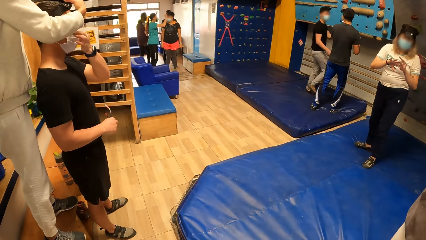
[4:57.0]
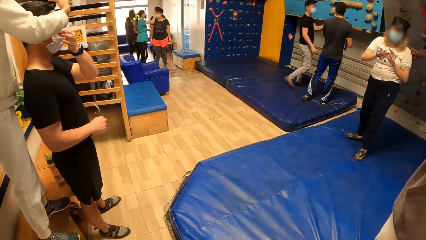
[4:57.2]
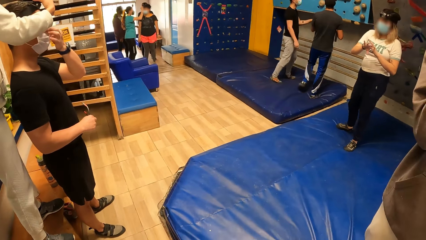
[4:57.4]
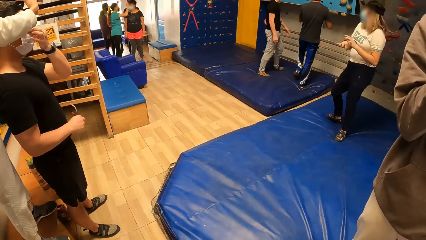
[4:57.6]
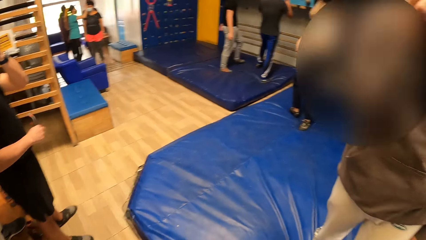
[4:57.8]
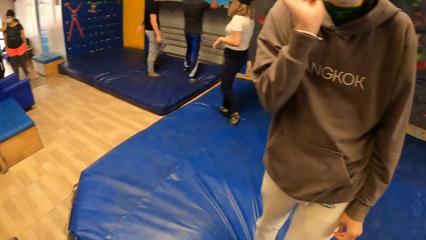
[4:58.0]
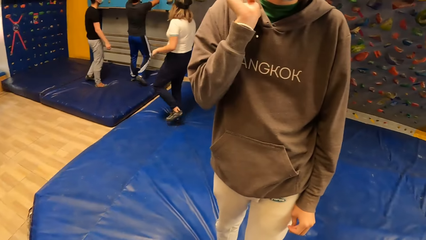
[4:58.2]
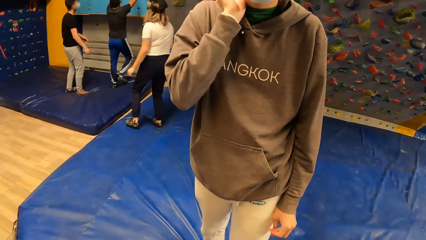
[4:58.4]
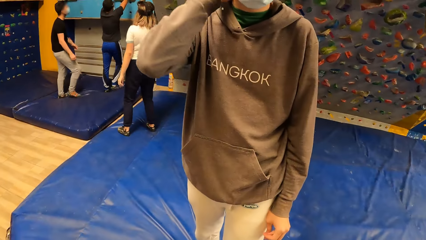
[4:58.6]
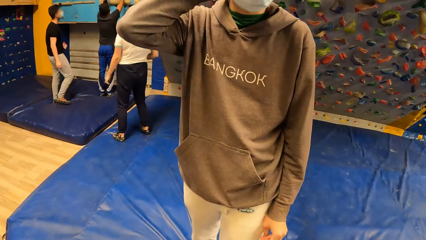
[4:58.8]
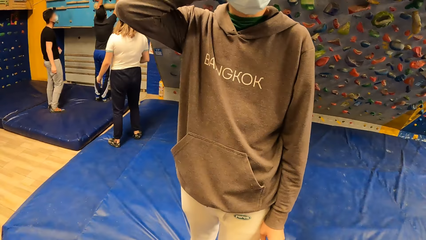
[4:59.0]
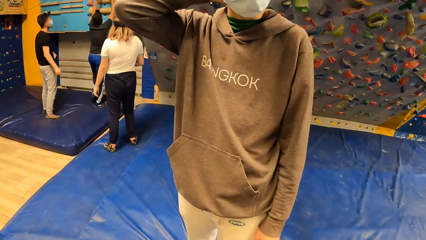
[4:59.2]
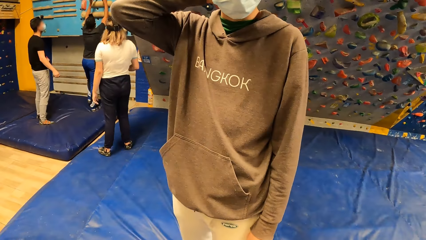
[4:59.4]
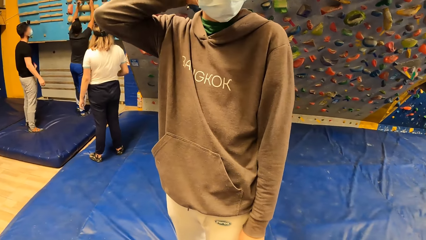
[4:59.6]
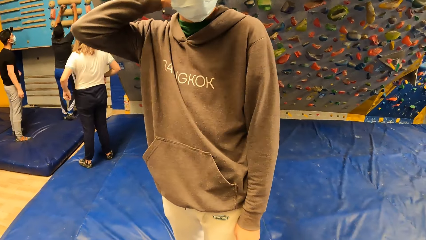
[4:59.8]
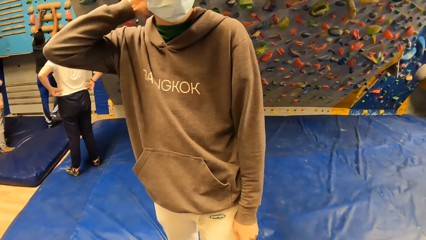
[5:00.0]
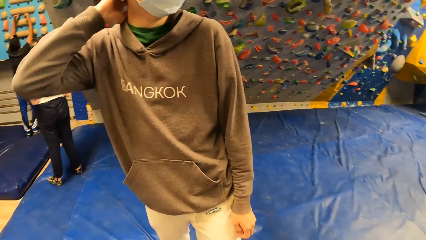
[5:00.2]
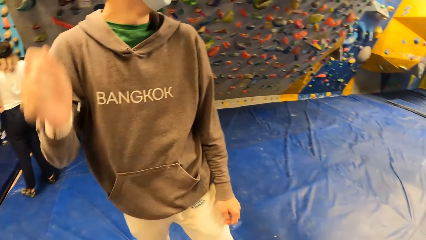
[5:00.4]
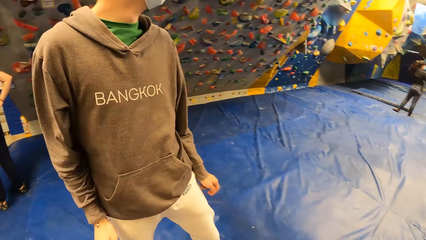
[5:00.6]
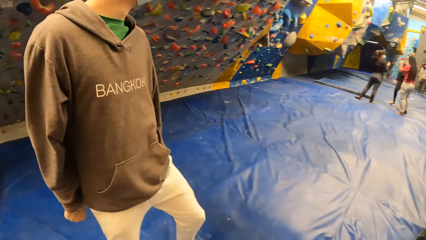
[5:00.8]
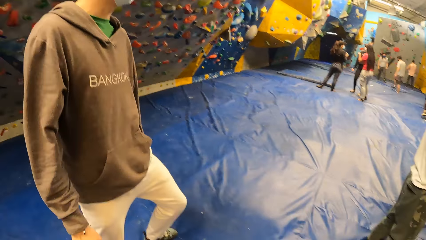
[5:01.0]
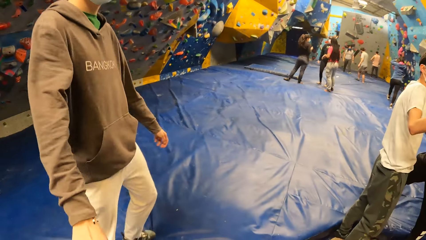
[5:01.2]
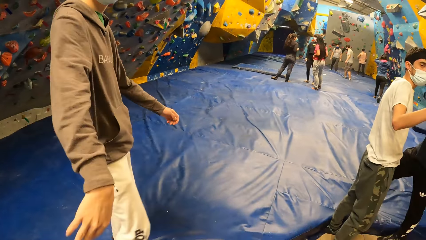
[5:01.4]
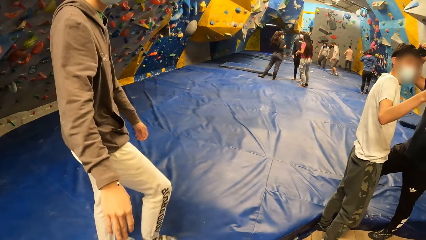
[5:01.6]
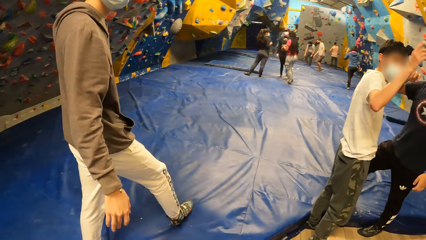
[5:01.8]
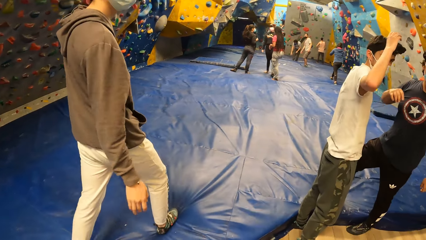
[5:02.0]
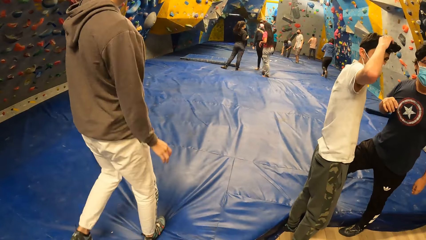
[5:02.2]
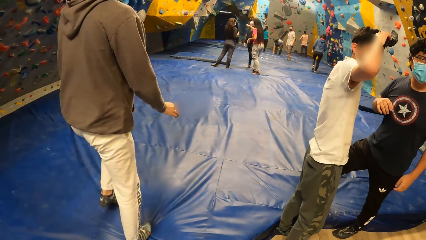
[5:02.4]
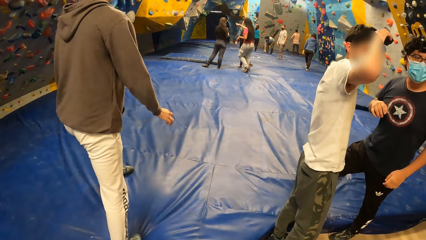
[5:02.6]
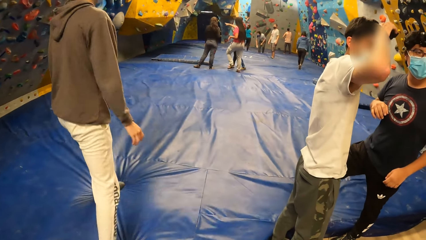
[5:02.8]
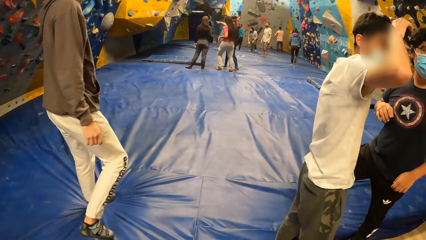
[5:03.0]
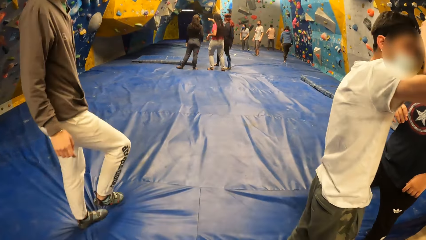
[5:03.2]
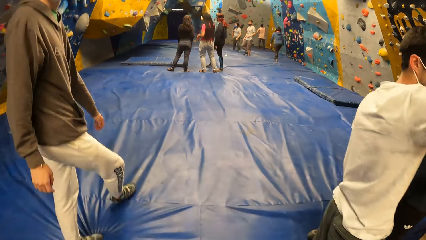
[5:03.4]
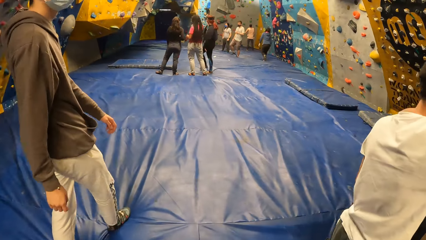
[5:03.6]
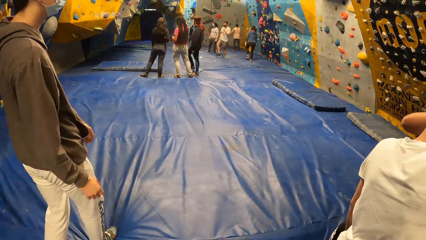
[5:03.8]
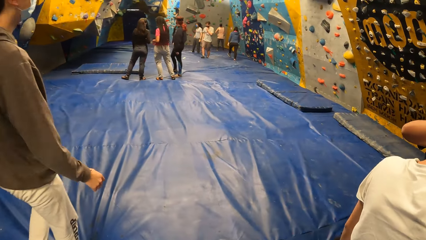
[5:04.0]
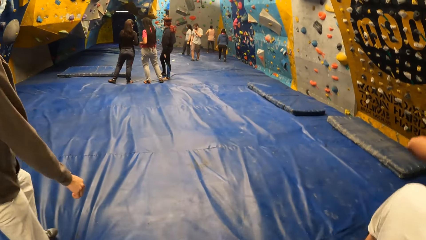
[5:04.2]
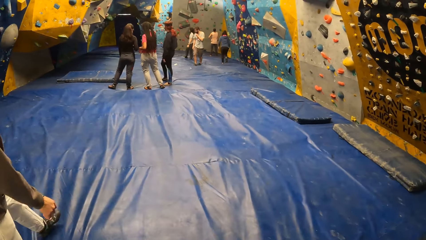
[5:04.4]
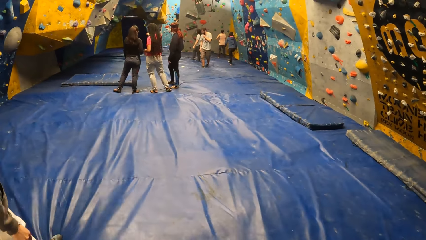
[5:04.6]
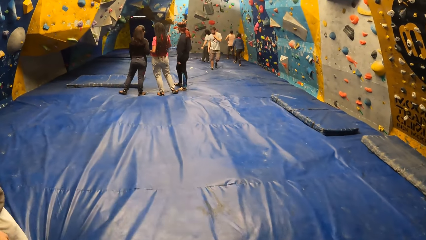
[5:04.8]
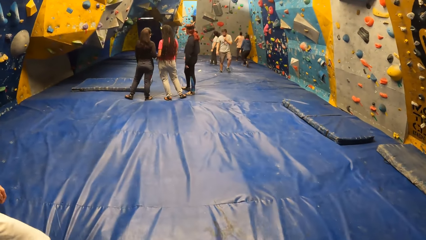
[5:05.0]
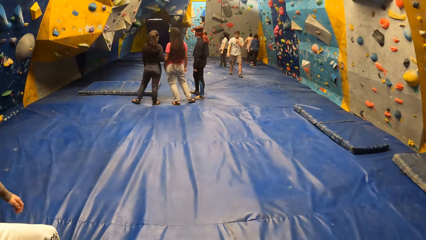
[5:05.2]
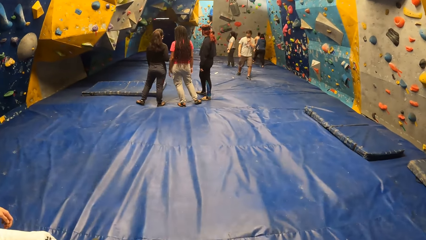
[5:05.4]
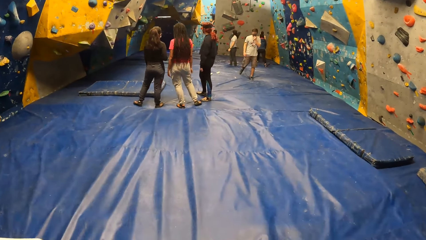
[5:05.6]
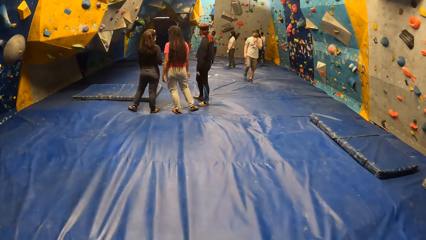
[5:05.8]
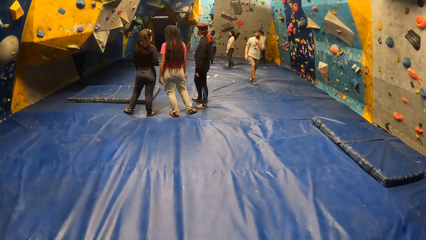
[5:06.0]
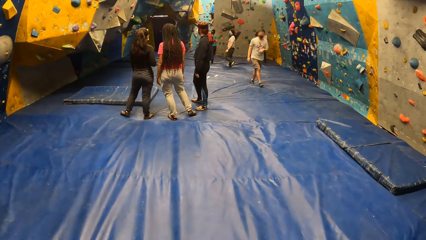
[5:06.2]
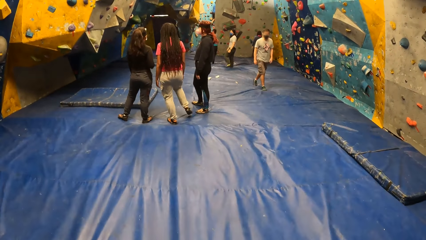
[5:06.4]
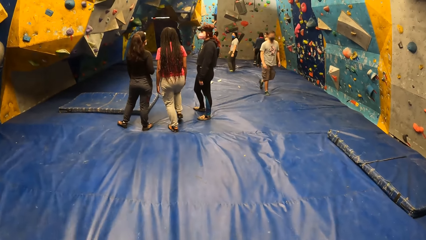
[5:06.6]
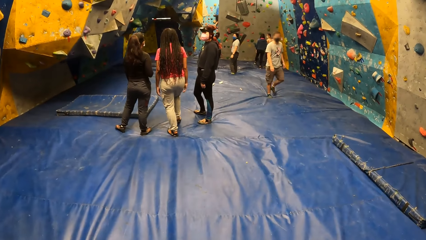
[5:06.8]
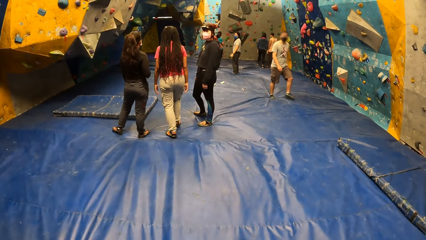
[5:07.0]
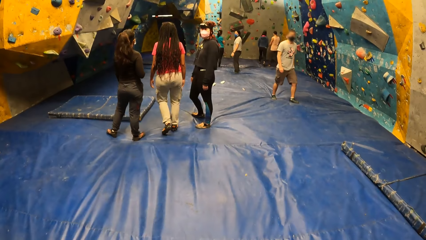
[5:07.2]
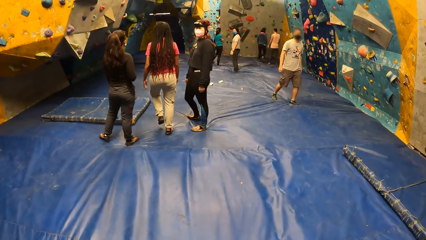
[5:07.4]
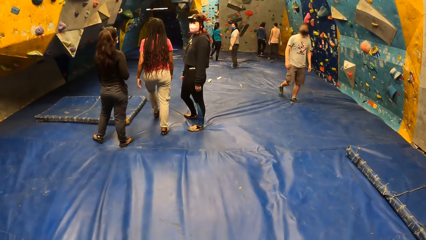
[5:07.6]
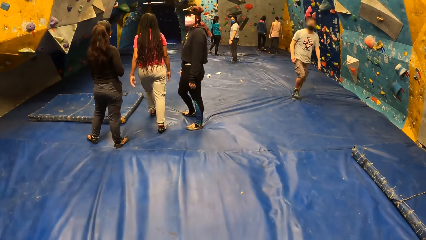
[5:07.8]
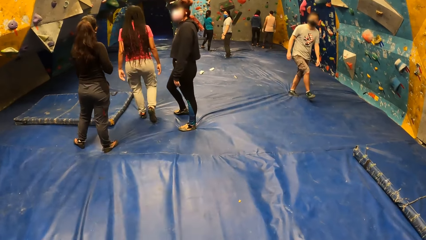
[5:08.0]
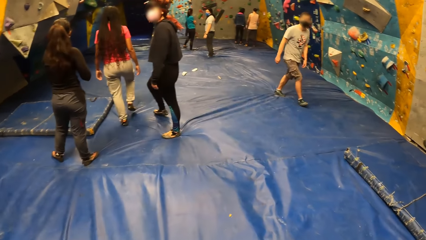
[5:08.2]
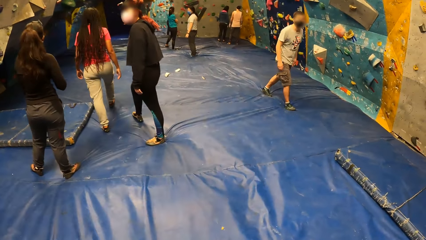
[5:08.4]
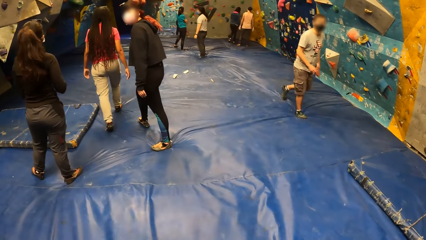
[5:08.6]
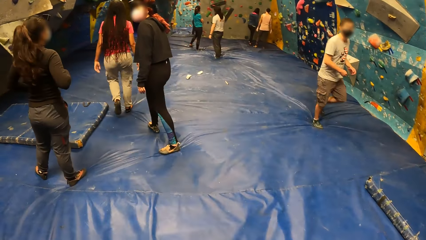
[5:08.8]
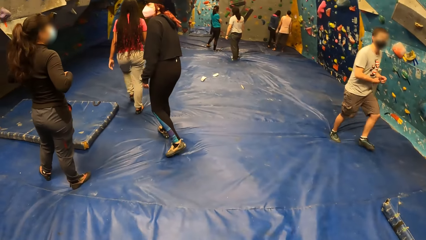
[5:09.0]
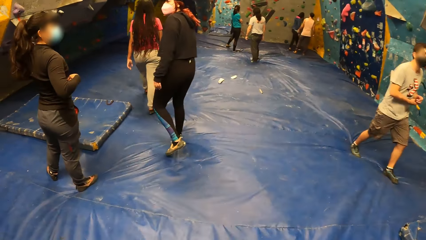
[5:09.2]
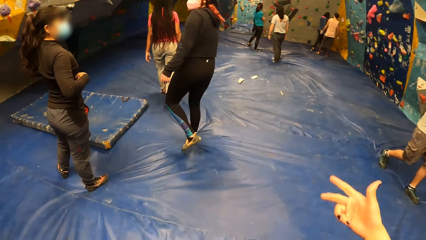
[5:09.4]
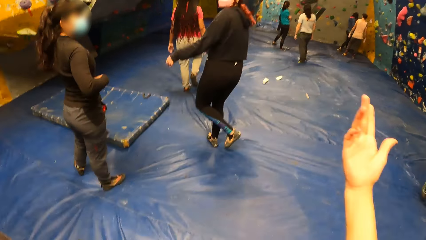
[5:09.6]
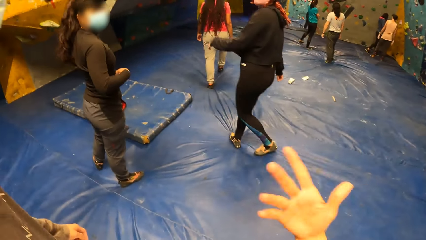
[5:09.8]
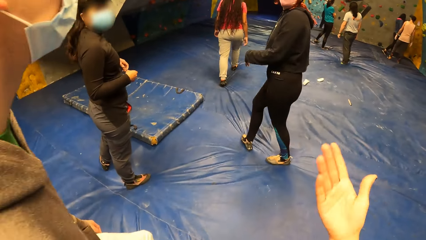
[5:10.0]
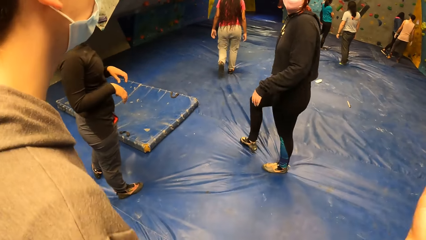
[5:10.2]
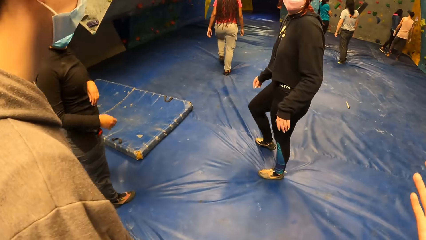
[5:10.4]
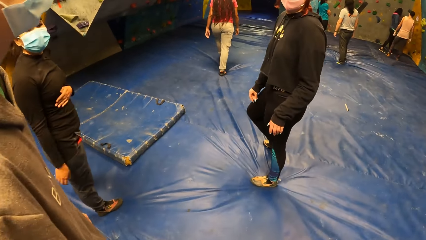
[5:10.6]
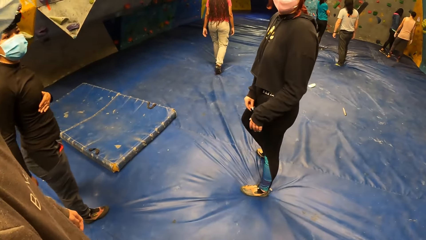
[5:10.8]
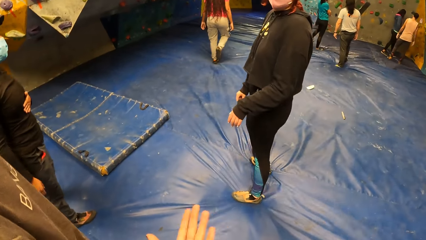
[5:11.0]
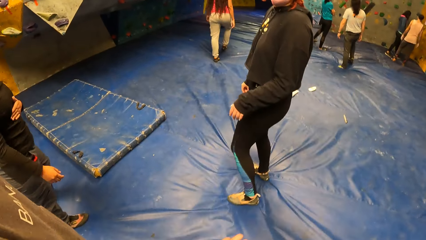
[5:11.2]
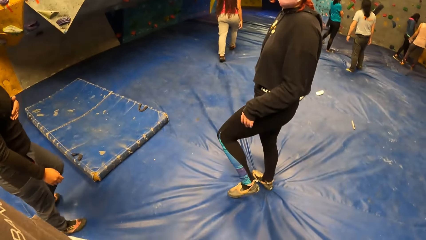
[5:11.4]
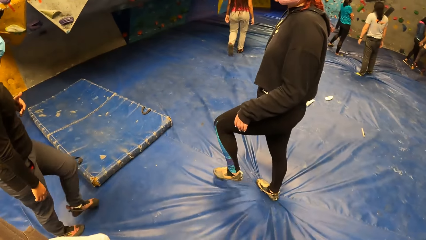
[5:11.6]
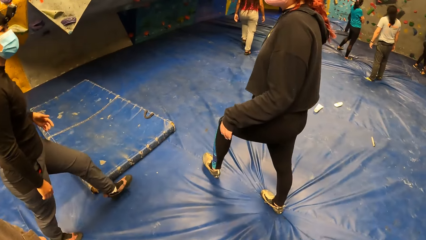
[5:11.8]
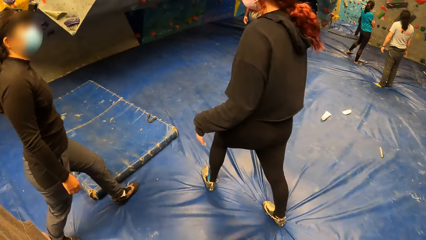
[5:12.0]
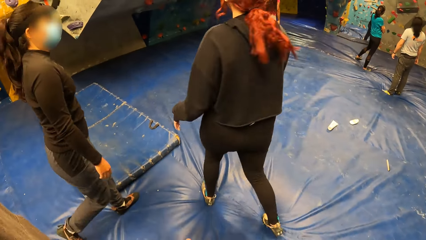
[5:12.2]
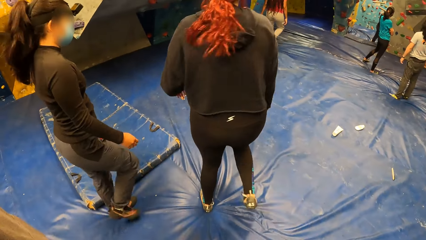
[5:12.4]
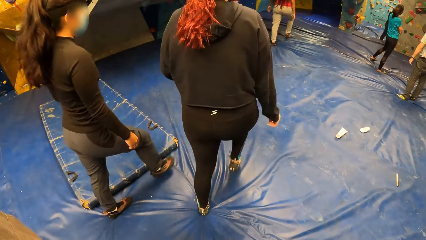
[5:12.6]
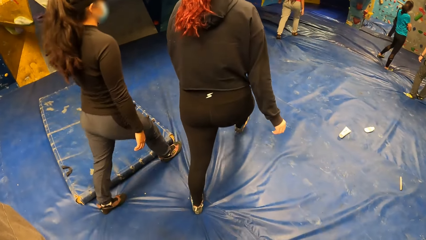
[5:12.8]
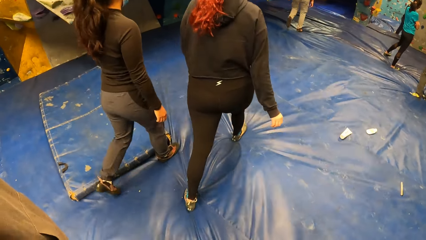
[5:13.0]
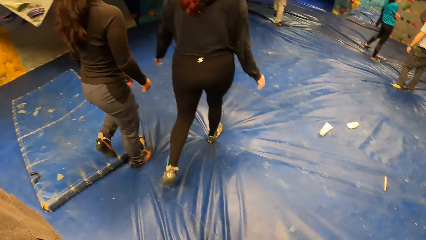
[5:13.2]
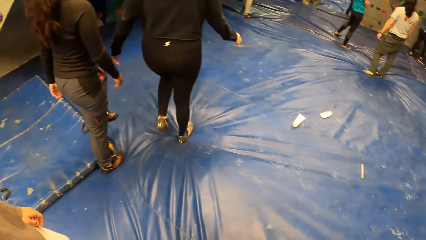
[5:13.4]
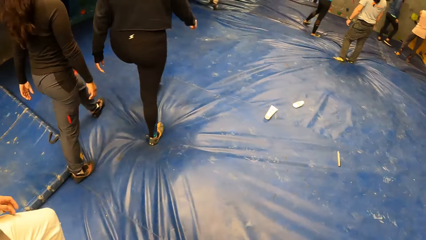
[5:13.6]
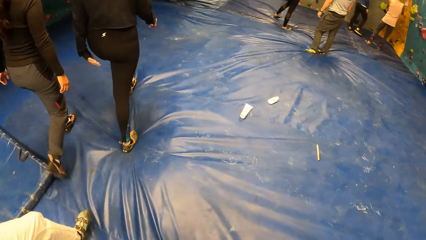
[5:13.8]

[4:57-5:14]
The camera wearer interacts with a man in a gym. The man nods his head. The man walks a few steps. The camera wearer walks a few steps. He interacts with a woman and another woman. He shakes his hand.
